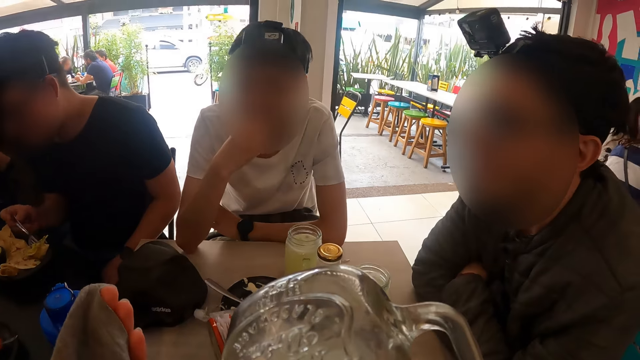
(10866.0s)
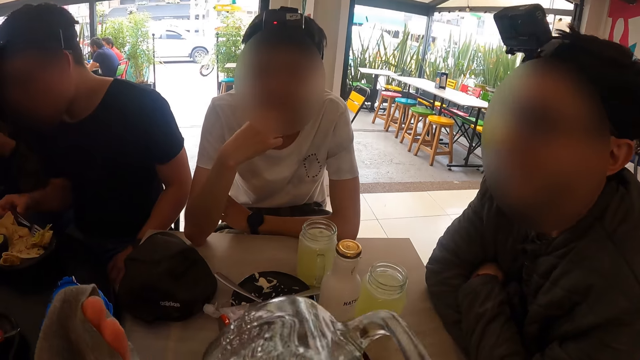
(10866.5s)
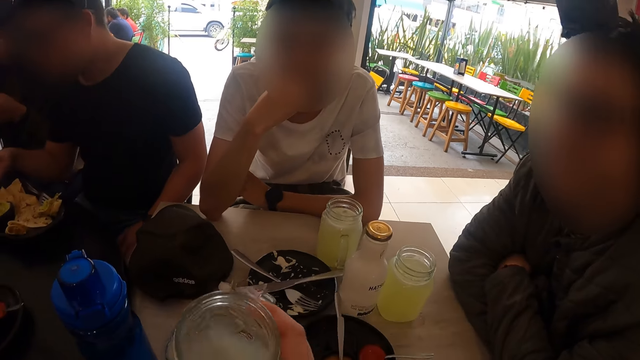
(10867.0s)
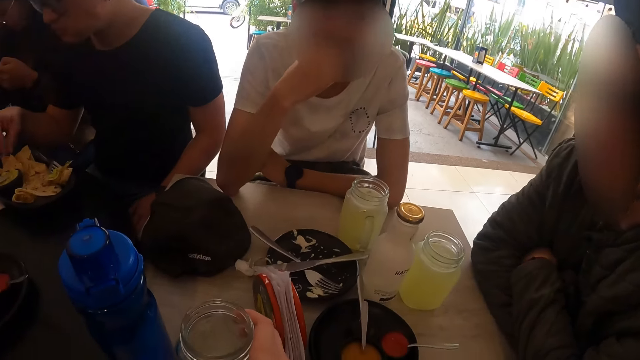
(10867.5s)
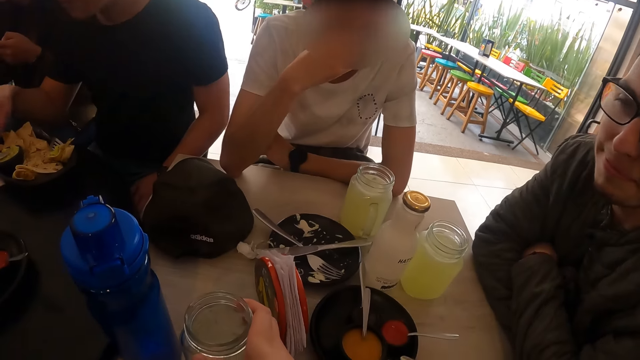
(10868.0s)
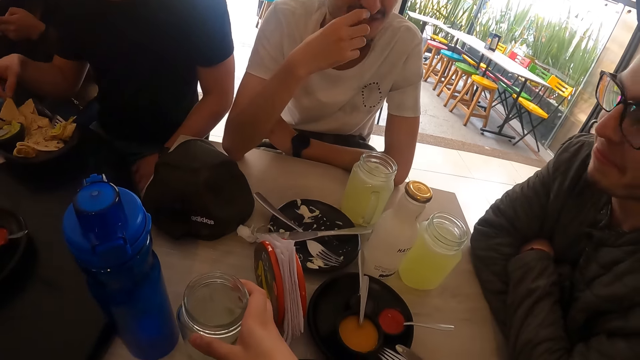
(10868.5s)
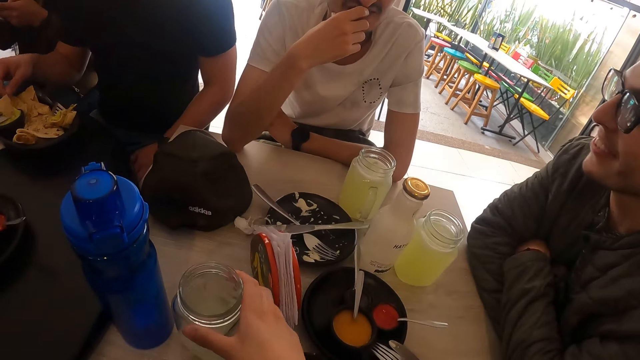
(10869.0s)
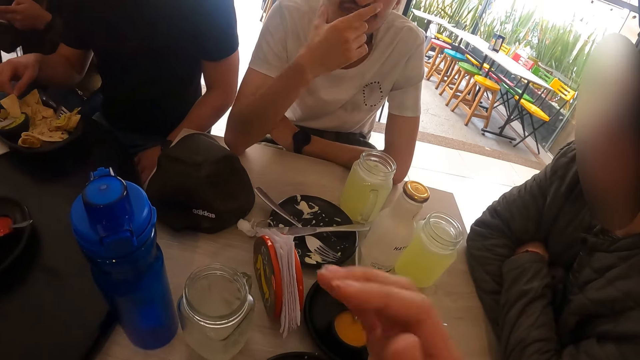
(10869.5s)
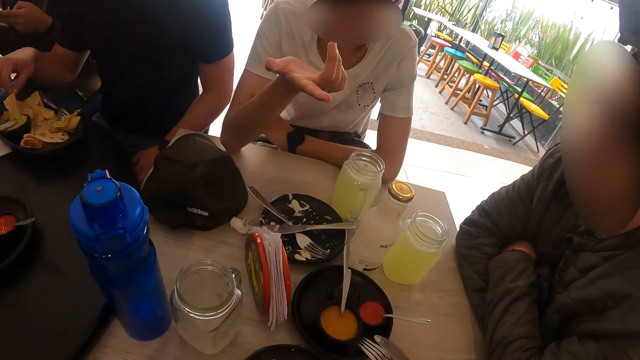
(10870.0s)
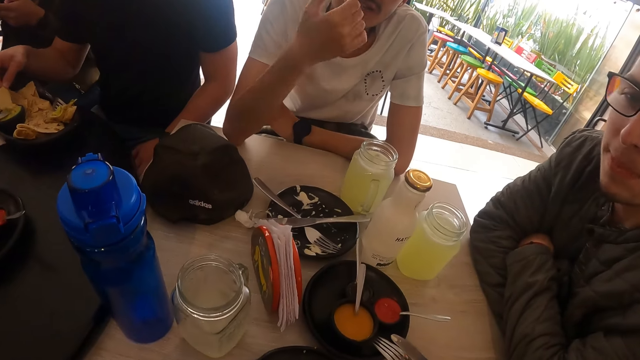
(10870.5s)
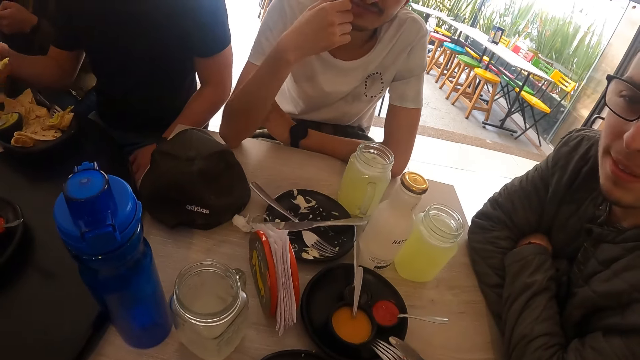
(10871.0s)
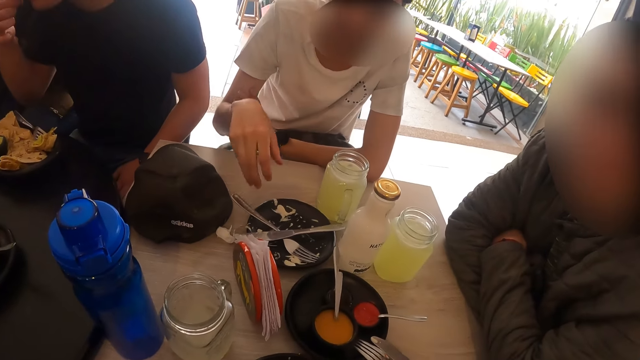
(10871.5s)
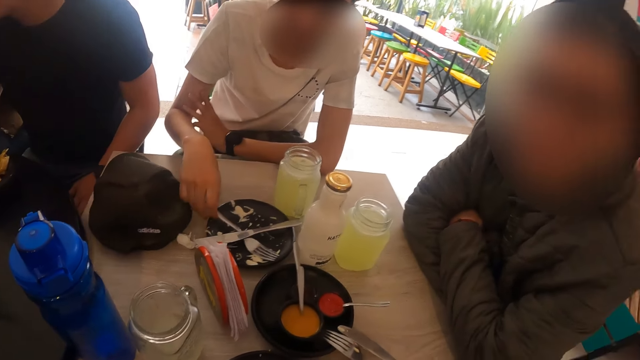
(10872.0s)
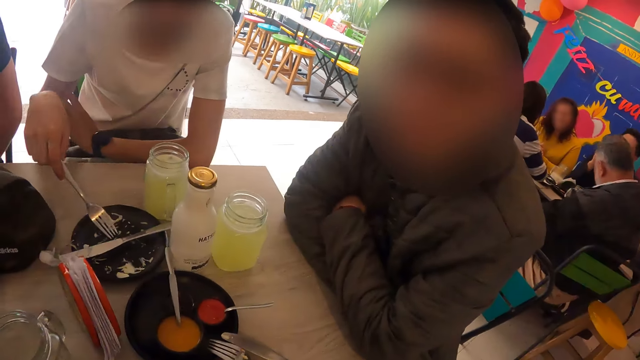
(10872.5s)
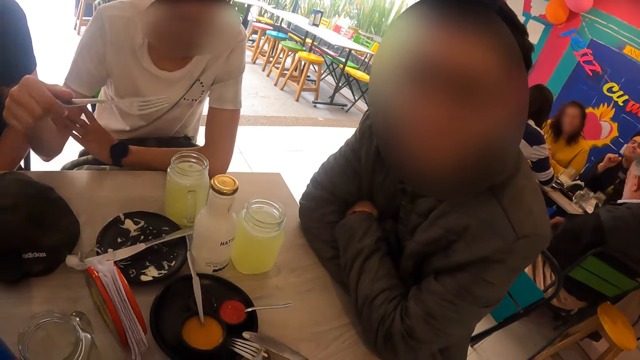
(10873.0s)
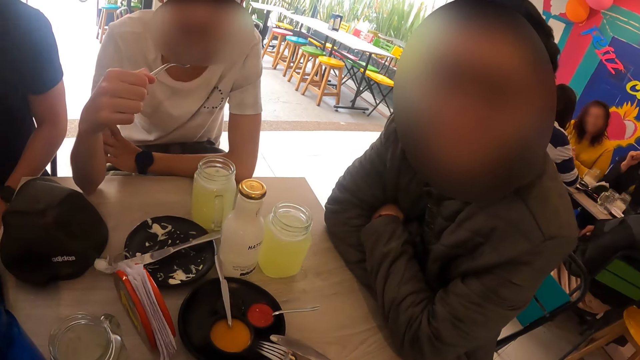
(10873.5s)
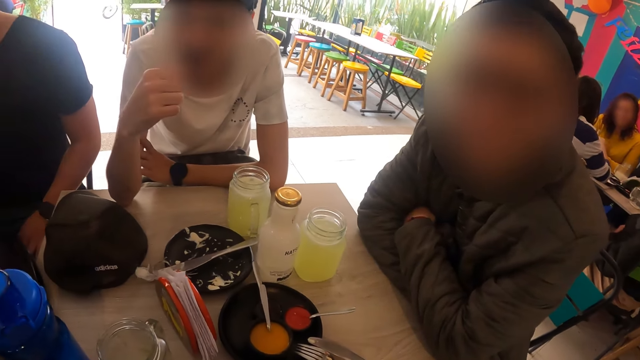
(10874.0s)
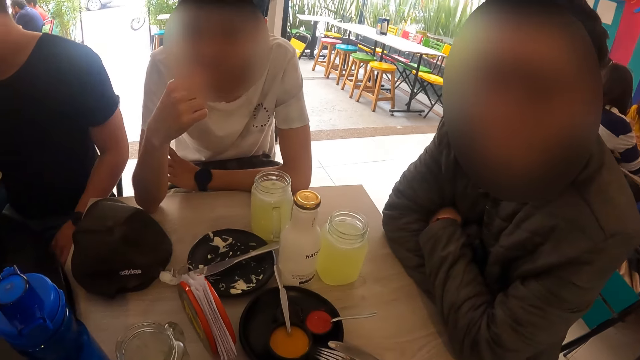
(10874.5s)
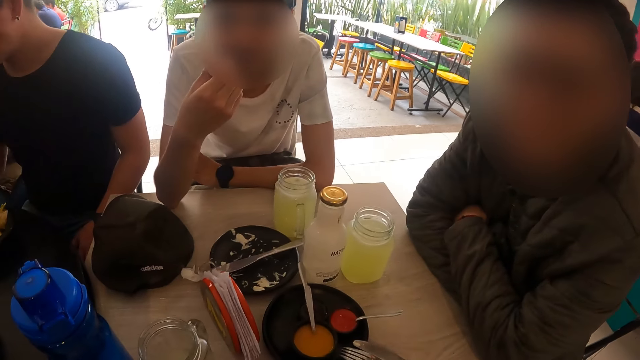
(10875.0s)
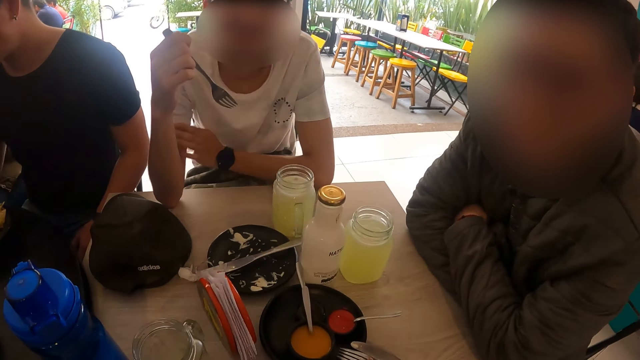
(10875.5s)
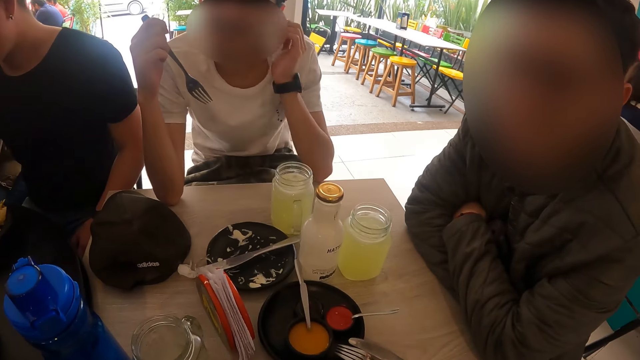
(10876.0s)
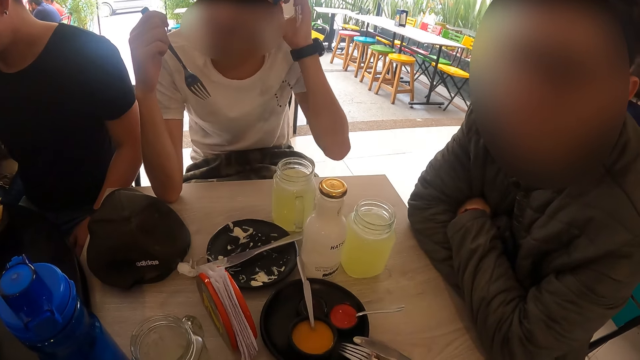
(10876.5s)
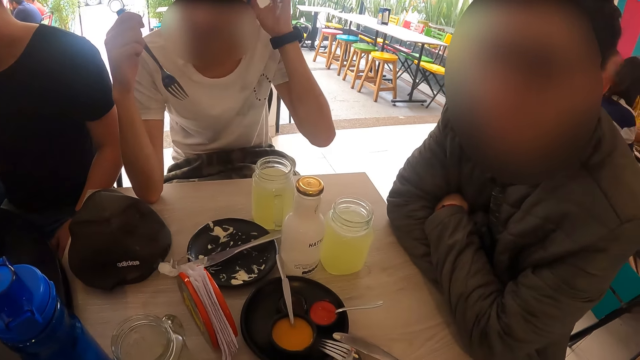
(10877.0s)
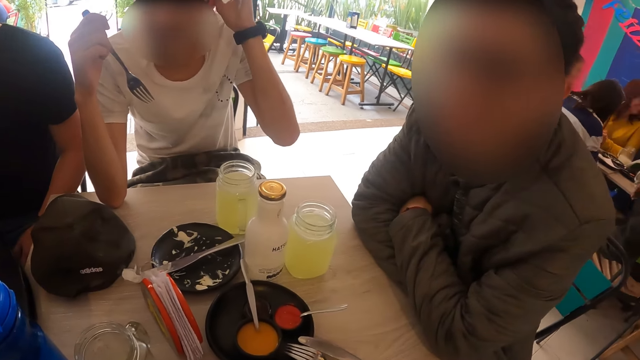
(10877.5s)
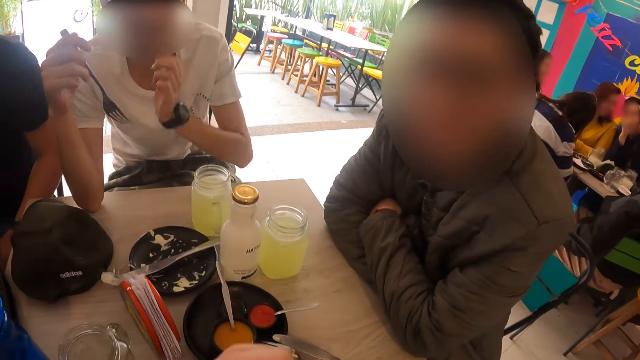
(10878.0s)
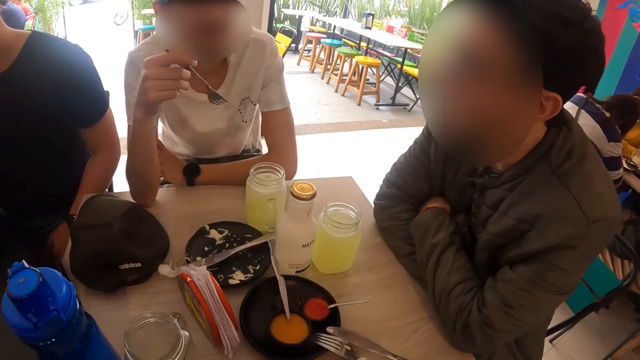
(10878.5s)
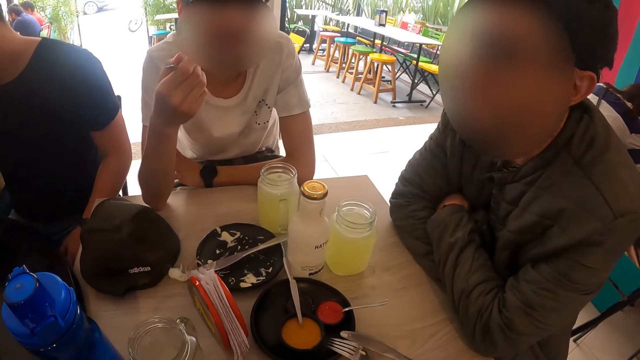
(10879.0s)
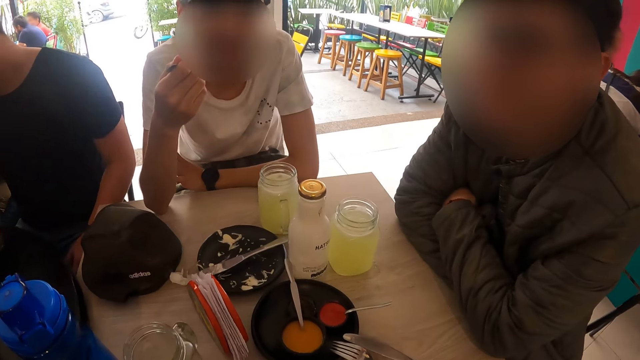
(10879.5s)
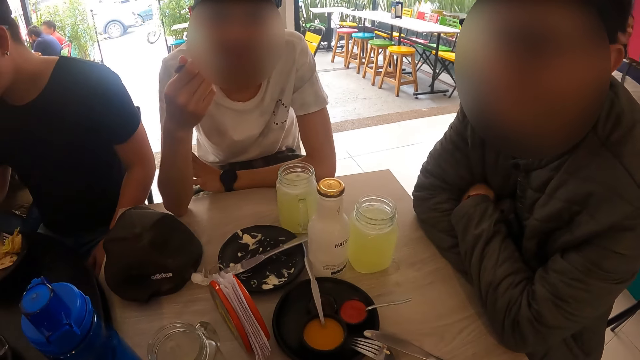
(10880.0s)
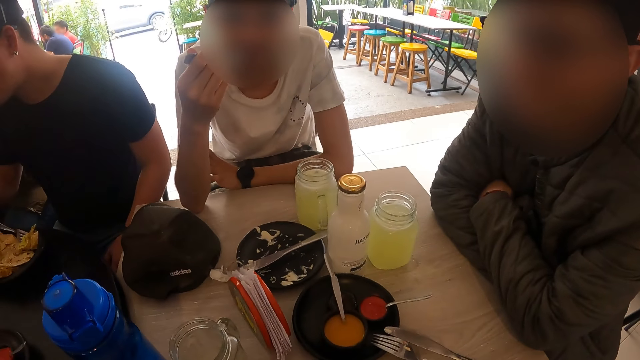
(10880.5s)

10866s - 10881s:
The camera wearer drops the glass on the table with her right hand. A man picks the tortilla chips in the plate and eats the tortilla chips. Another man picks up a fork from a plate on the table with his right hand. The second man puts the fork in his right hand into his mouth. A third man interacts with the camera wearer. The second man lifts his hand to his head. The camera wearer interacts with the third man. The second man puts the fork in his mouth.

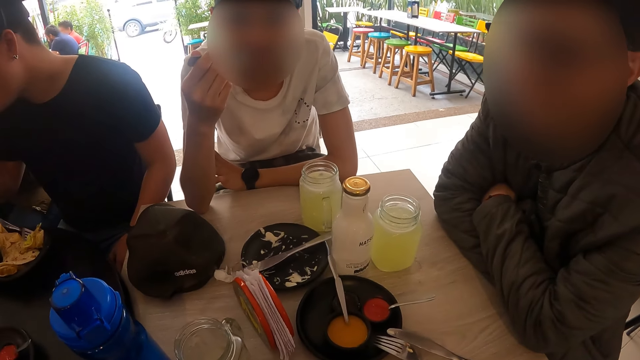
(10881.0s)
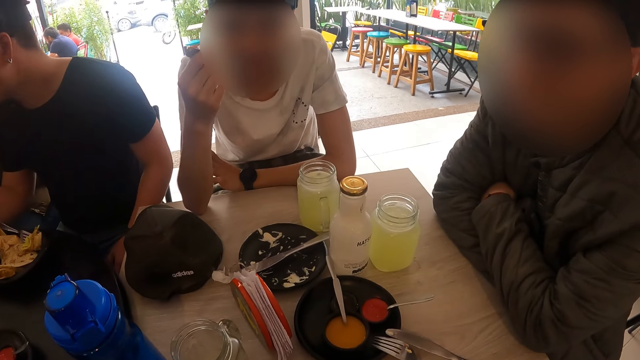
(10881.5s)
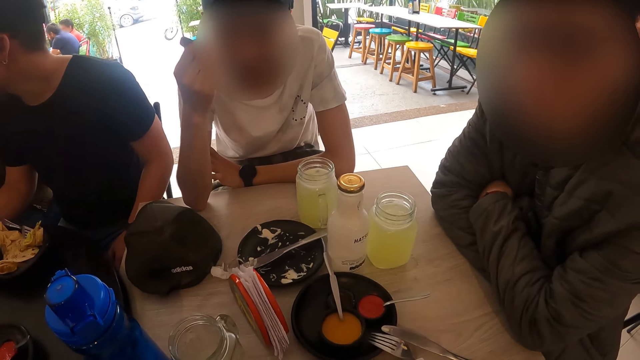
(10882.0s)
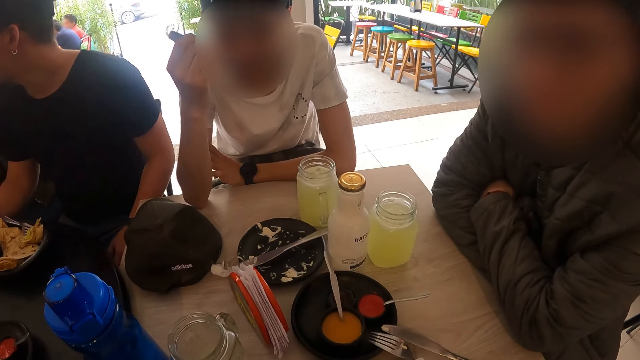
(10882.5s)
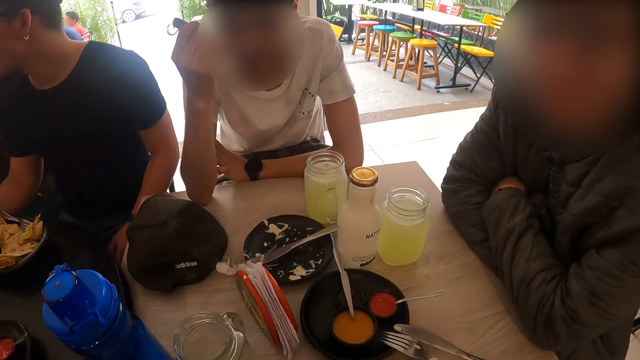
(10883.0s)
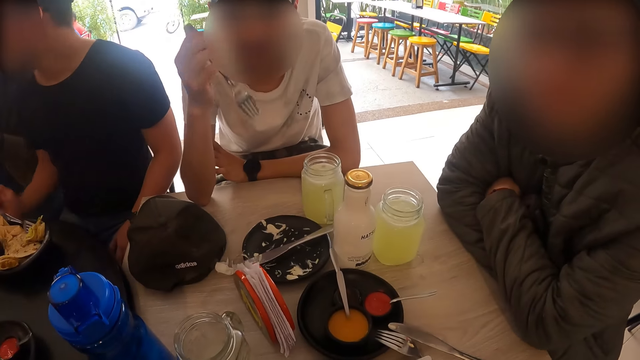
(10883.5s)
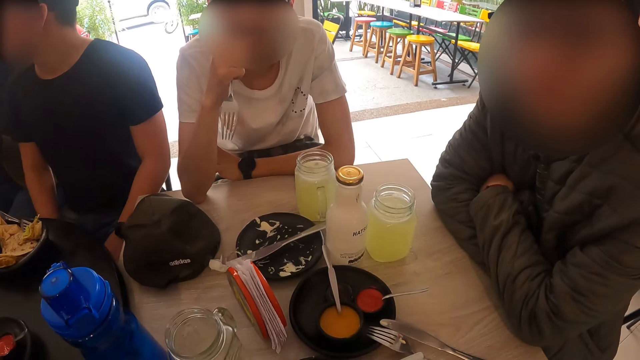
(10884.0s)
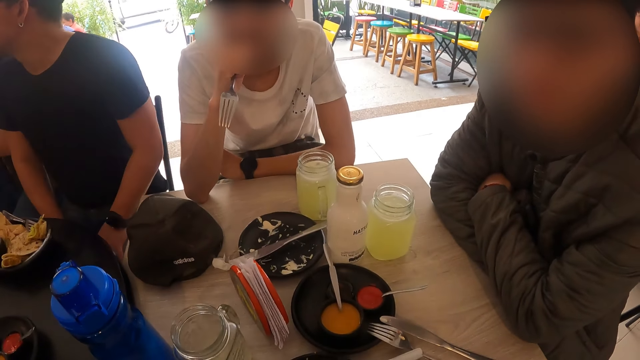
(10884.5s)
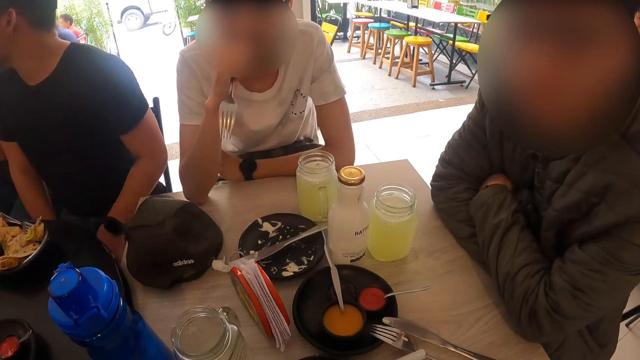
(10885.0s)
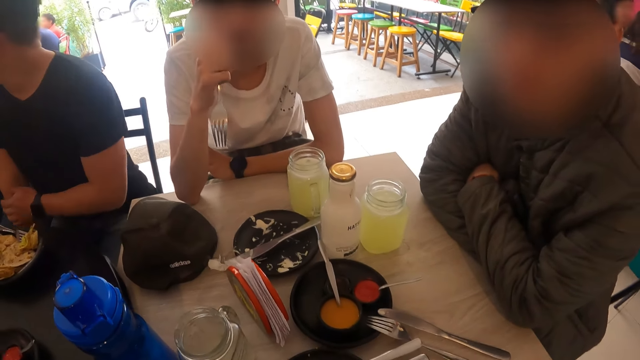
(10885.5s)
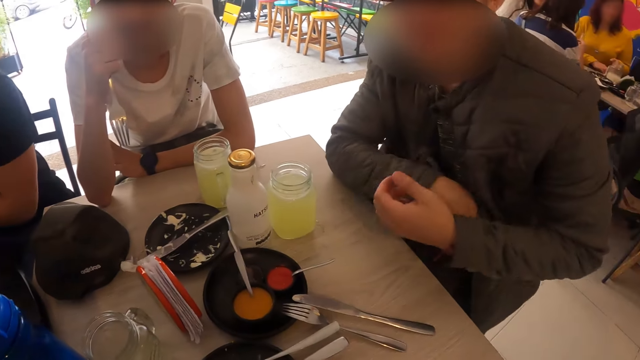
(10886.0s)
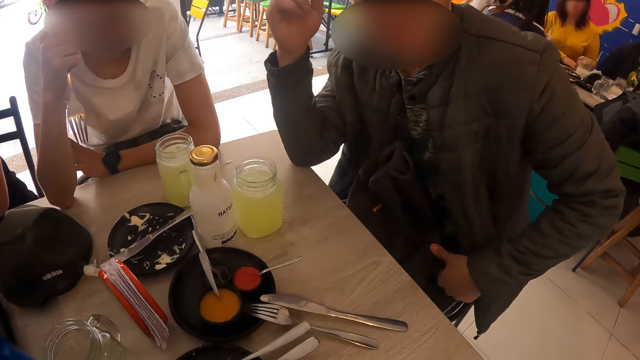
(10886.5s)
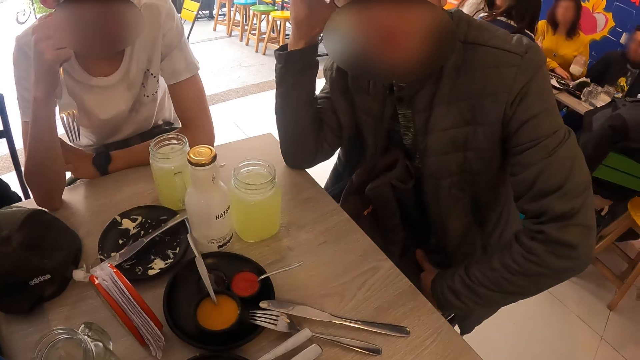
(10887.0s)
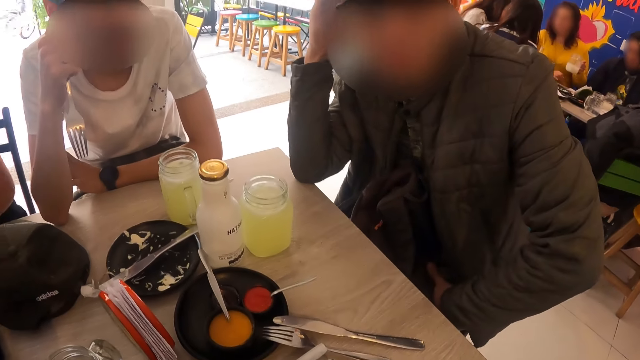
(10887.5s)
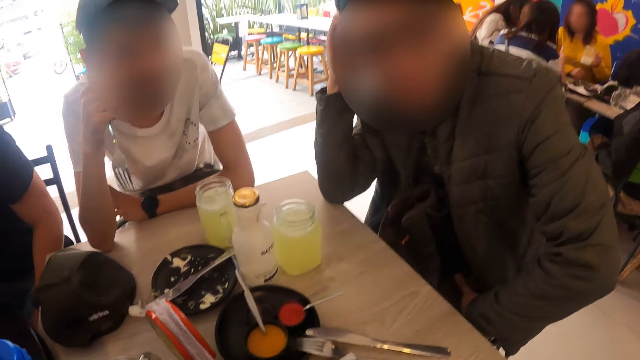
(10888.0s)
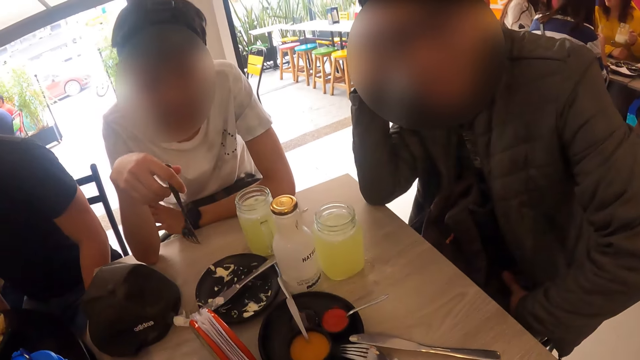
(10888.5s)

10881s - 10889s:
A man moves his hand. The camera wearer interacts with another man.
